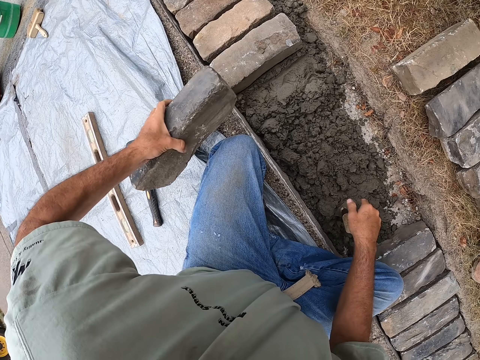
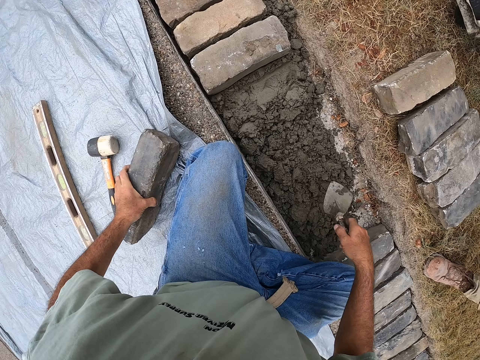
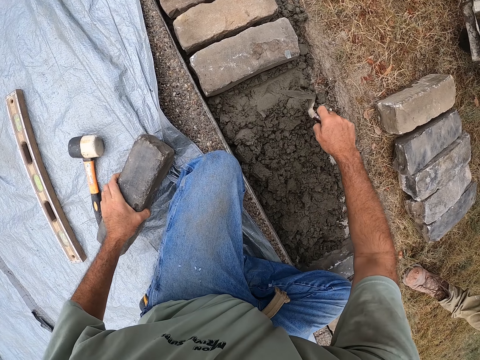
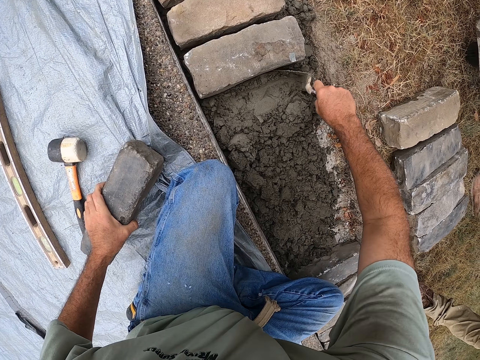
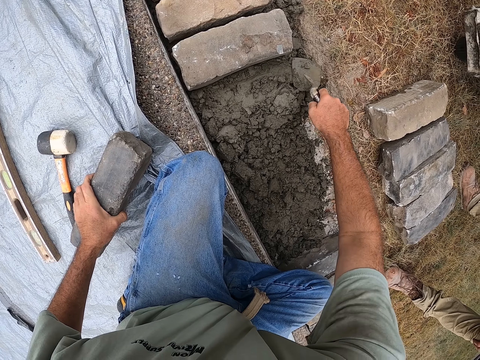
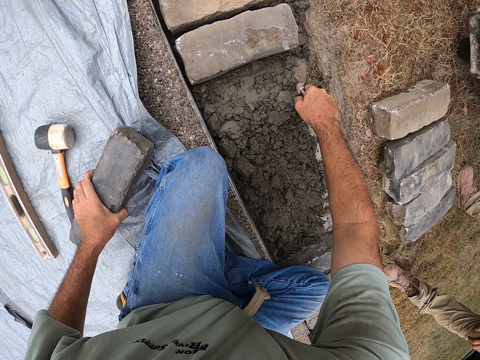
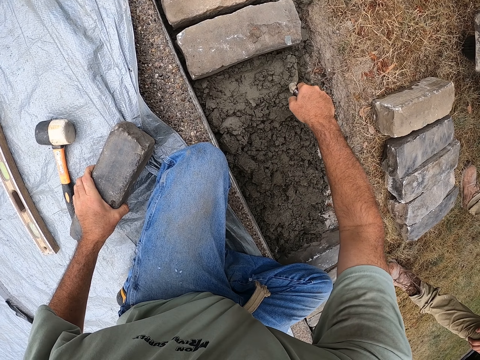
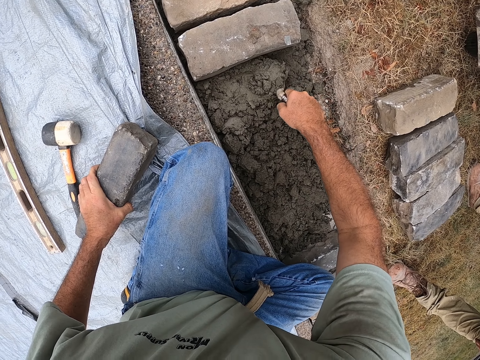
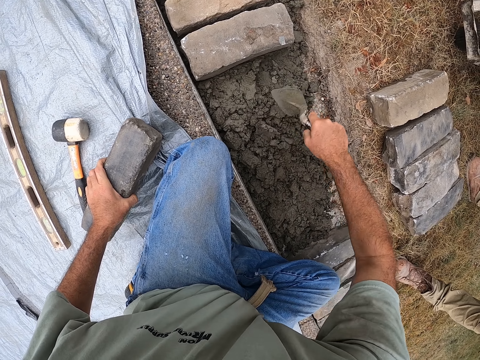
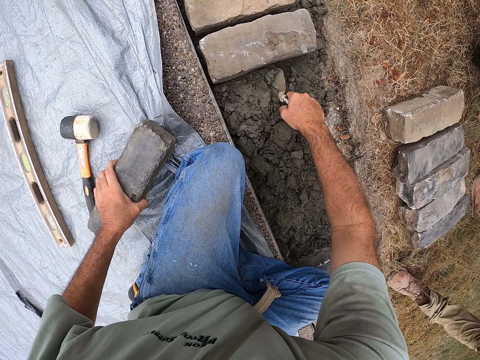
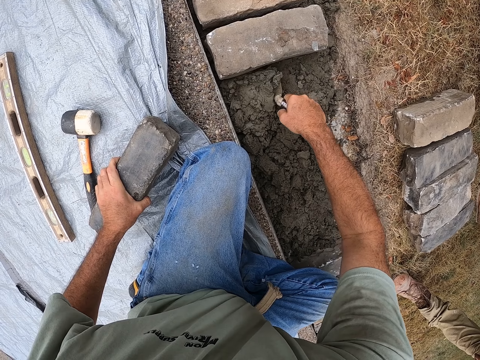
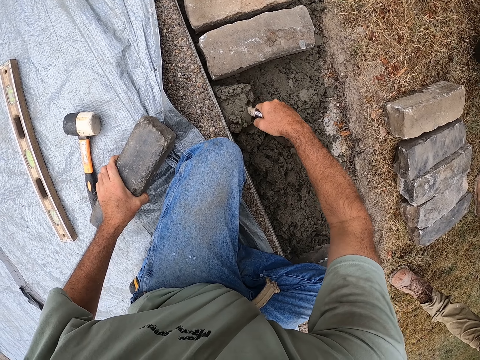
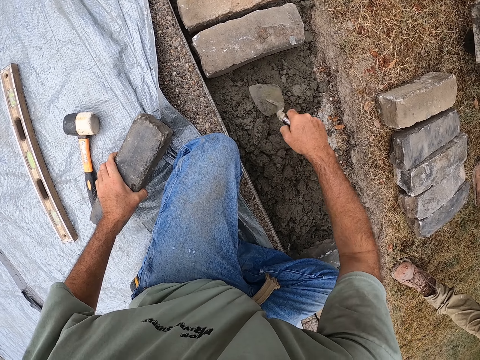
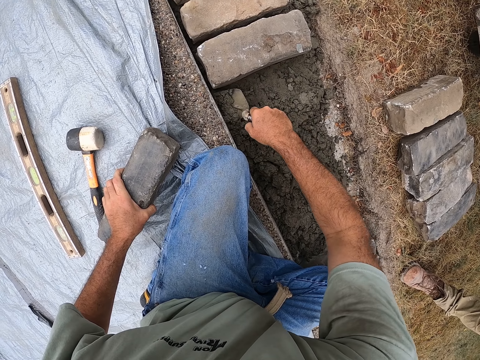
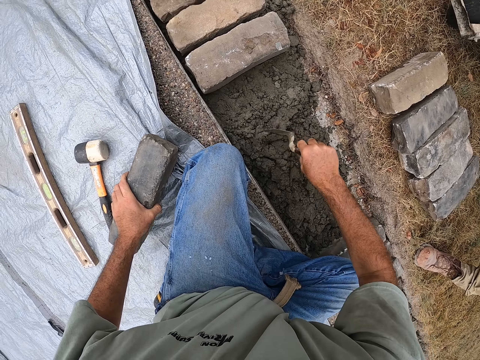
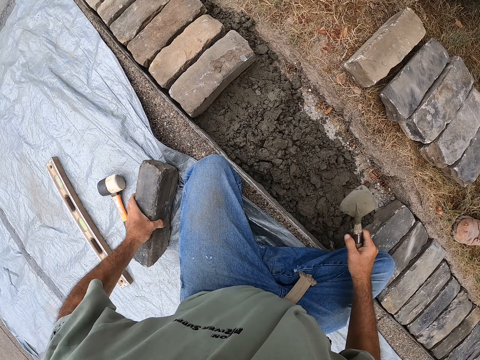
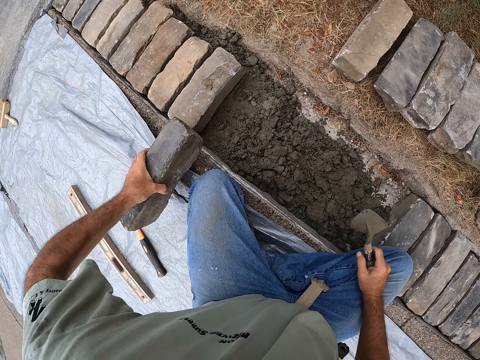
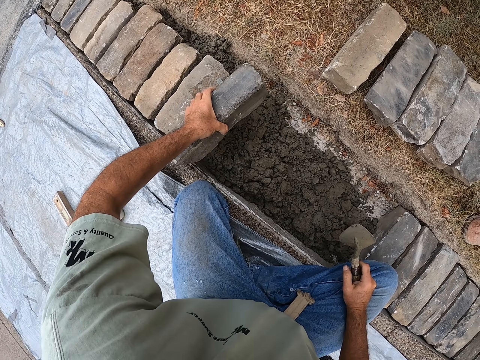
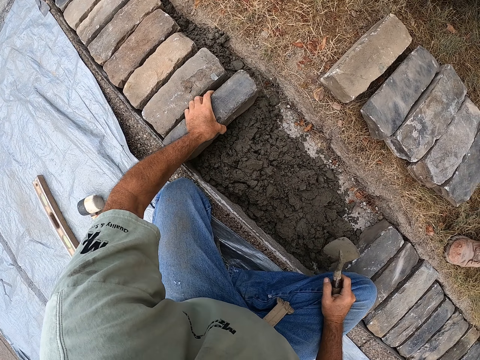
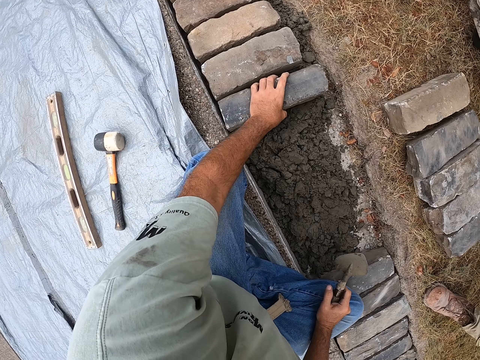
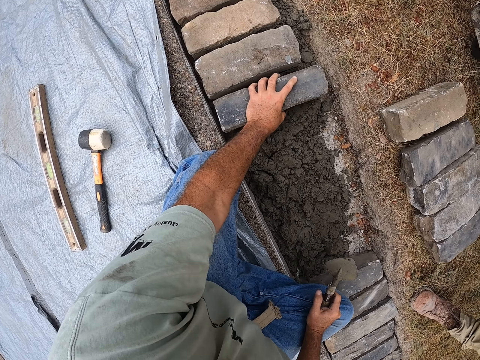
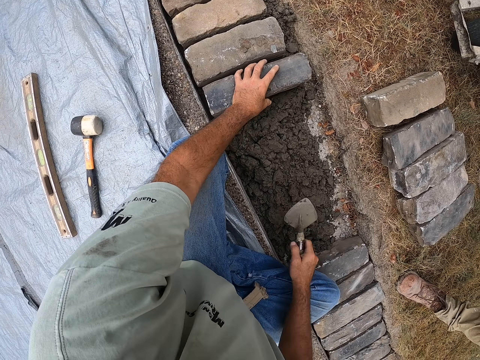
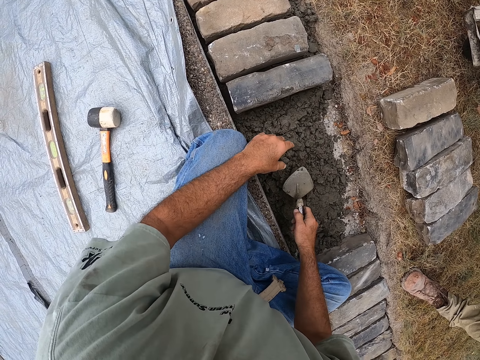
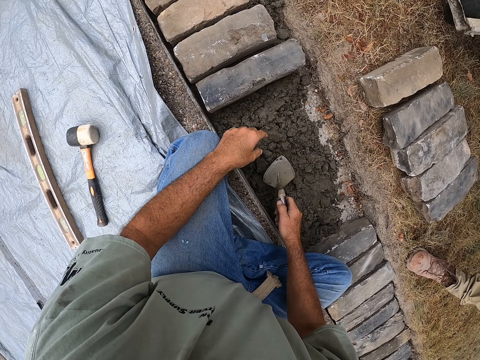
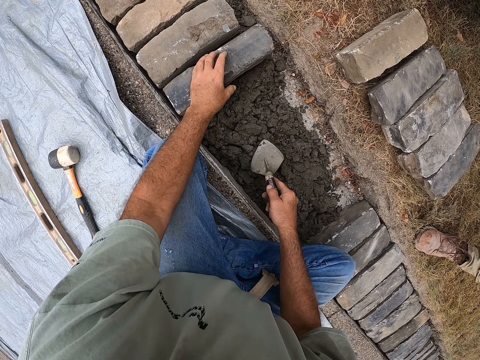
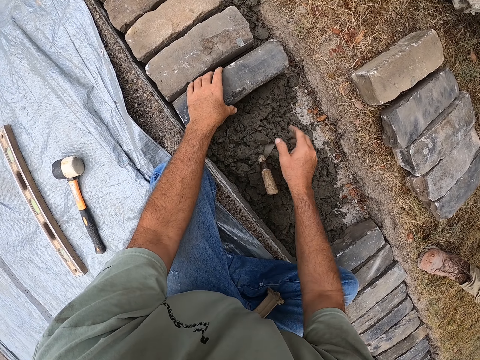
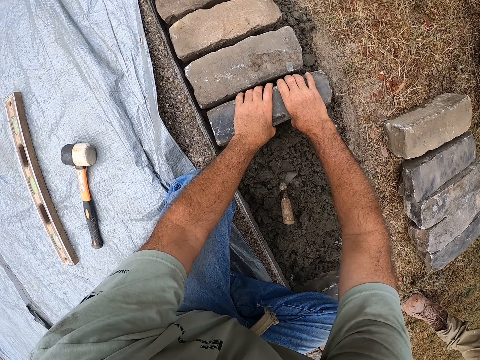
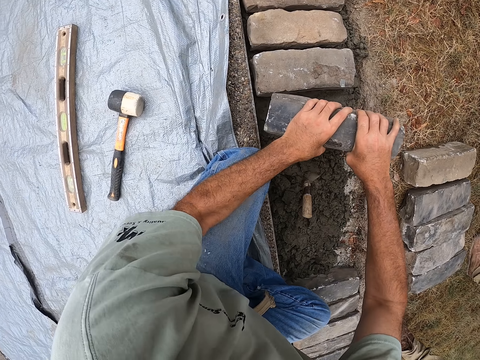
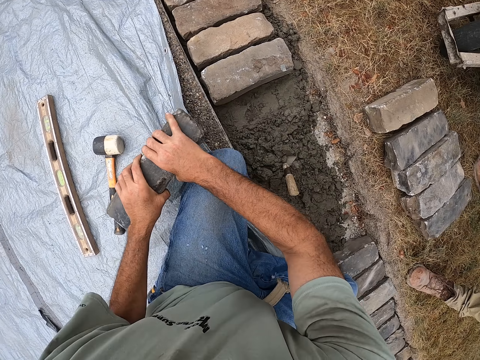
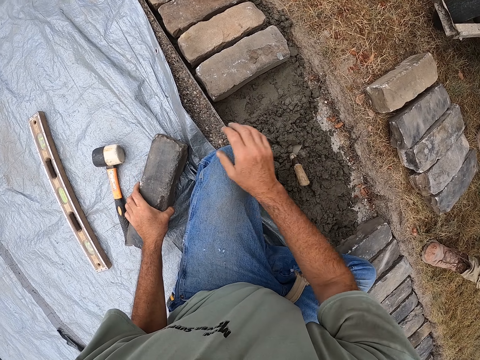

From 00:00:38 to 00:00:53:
The camera wearer removes the brick or stone from a ditch. They pick the trowel from the ground. They place the stone on the sack. They spread the mortar or cement with the trowel in the ditch. They scoop the cement with the trowel. They pick the stone on the ground. They hold the trowel. They put the brick in the ditch. They remove a hand from the stone. They stare at the brick in the ditch. They hold the stone. They stick the trowel on the cement. They remove the brick from the ditch. They carry the stone and place the stone on the sack.

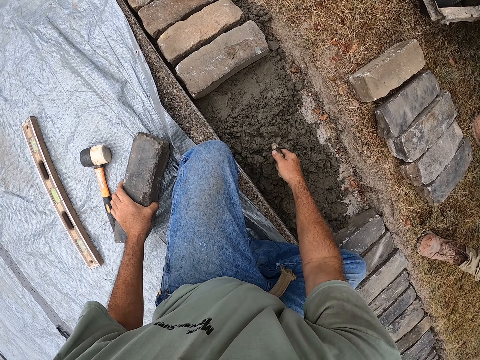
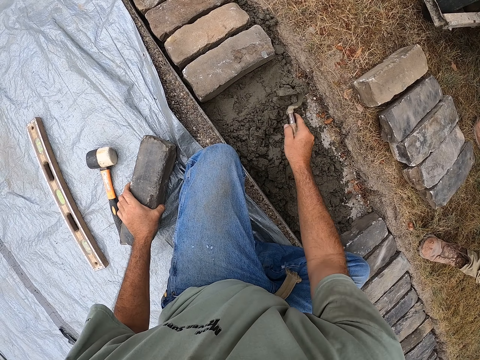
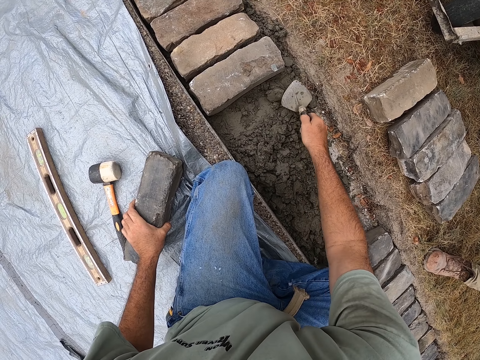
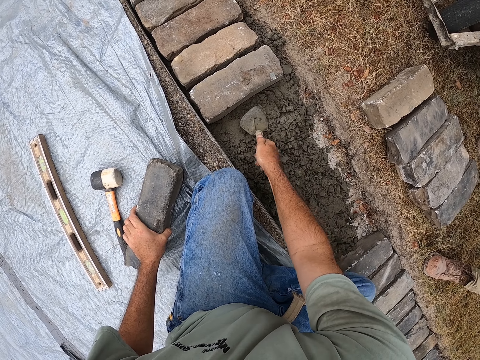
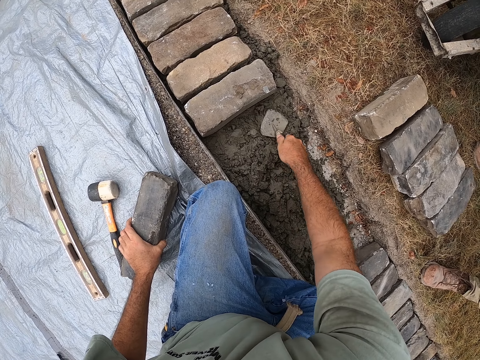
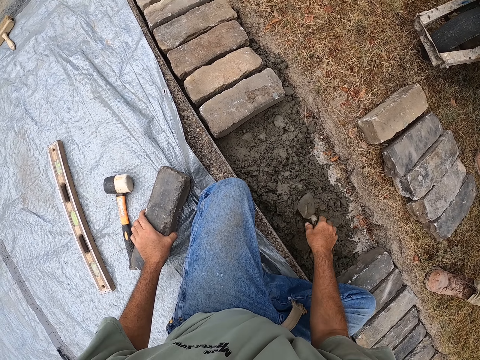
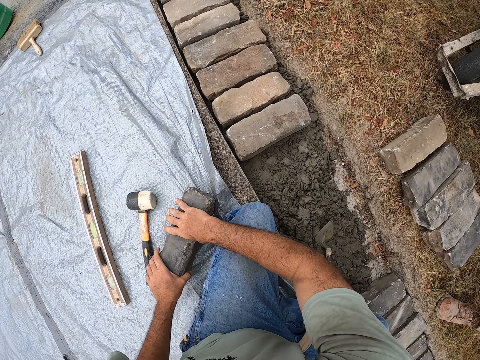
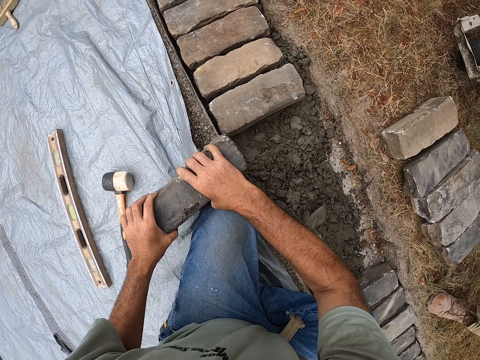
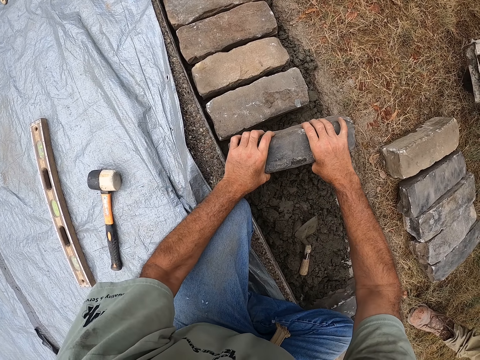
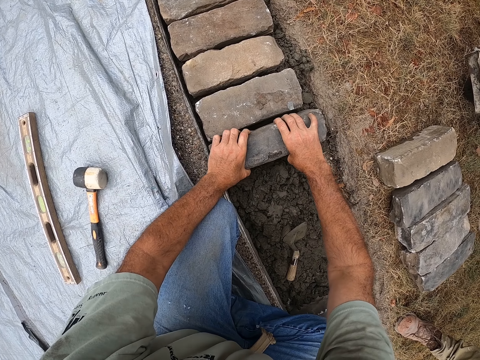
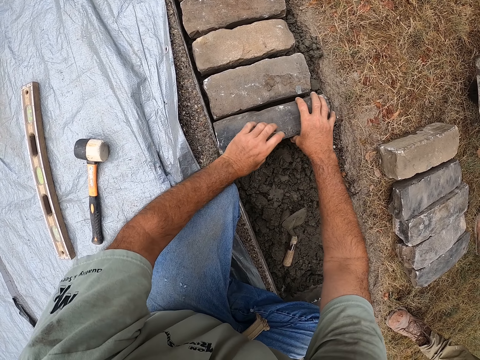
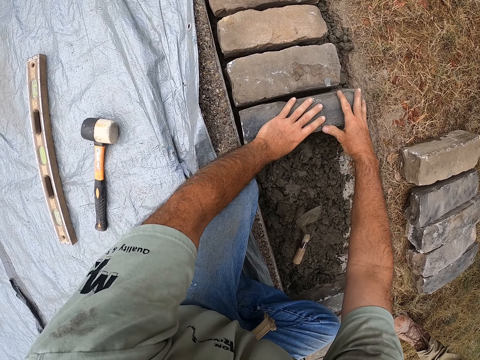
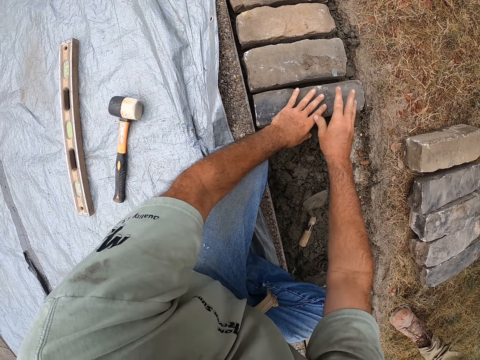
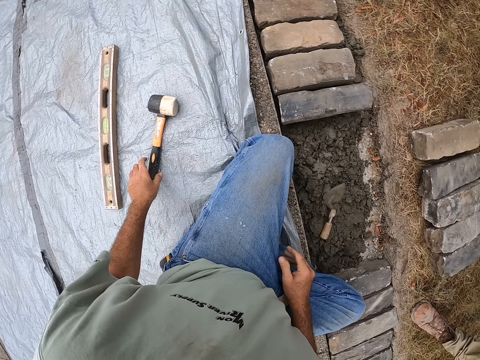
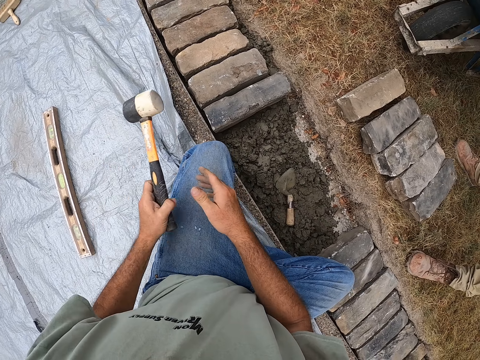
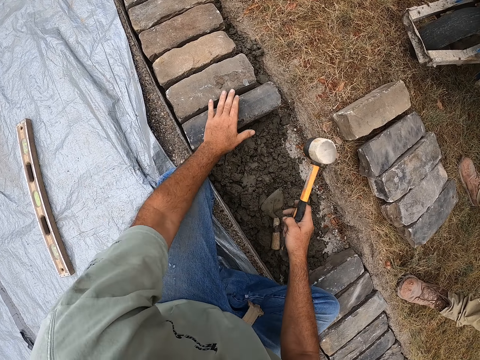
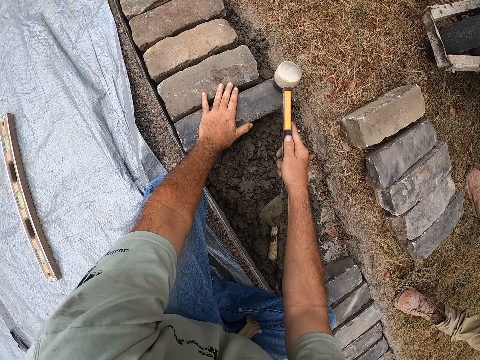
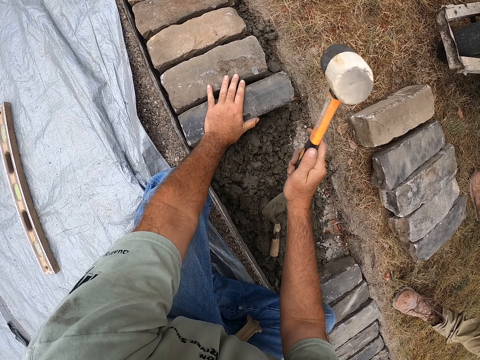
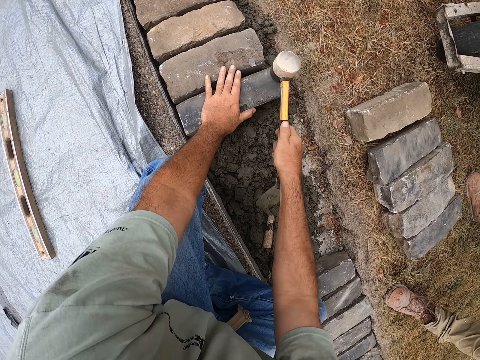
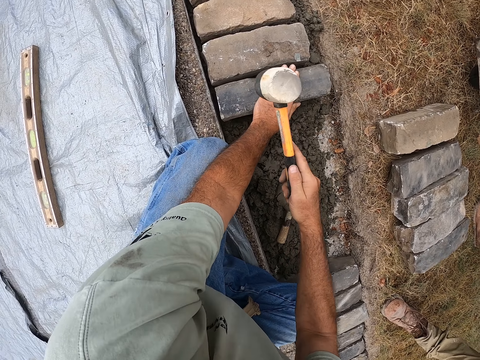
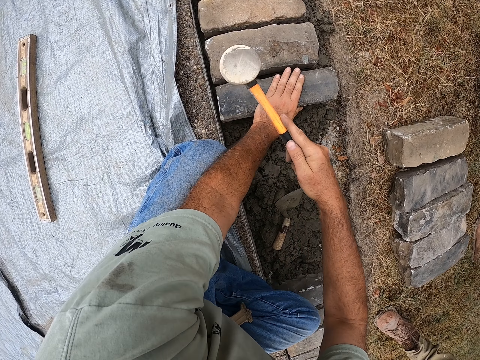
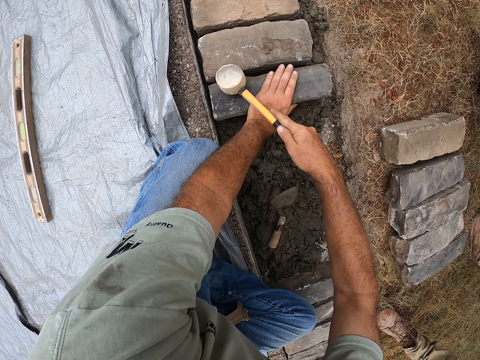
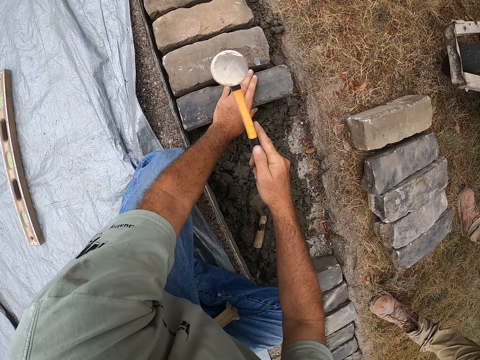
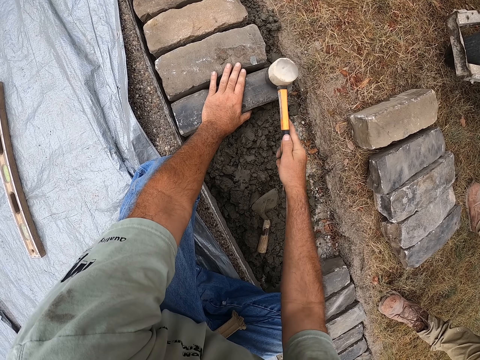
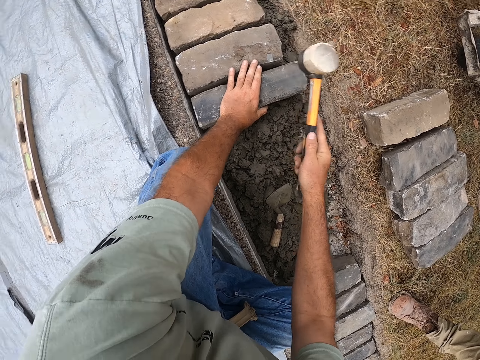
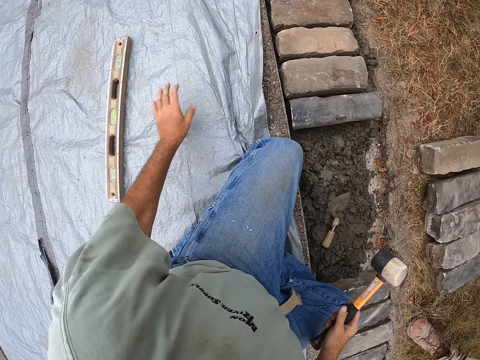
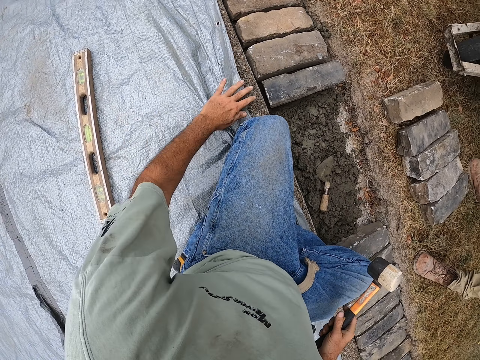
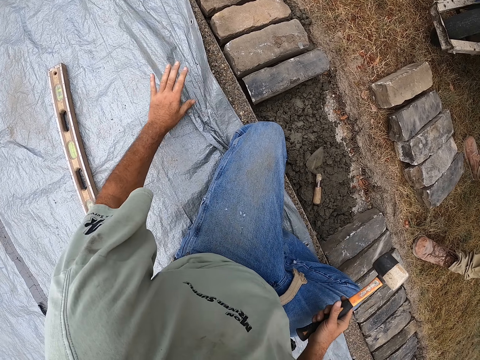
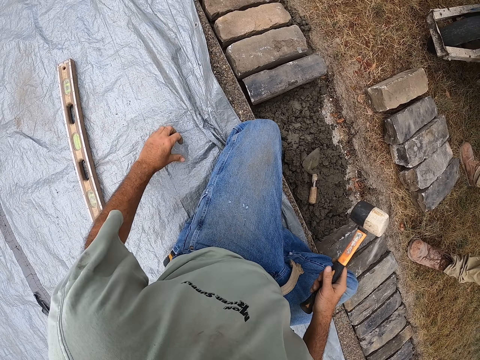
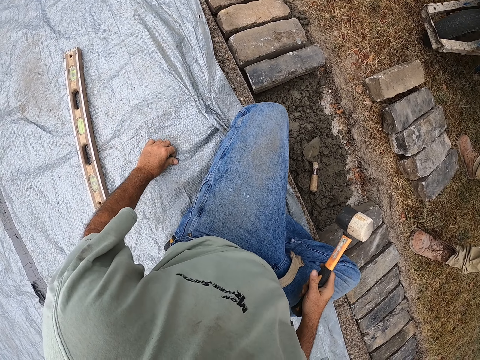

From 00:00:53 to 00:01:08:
The camera wearer removes a hand from the stone or brick. They pick the trowel from the cement or mortar. They spread the mortar with the trowel in a ditch. They scoop the cement with the trowel. They place the trowel on the ground and pick the stone from the sack. They place the sack on the ground. They put the brick in the ditch. They remove a hand from the stone. They pick up a rock hammer from the ground. They change the hammer from the left to the right hand. They place a hand on the stone. They hit the brick with the rock hammer in the ditch. They remove a hand from the stone. They stare at the brick in the ditch. They place a hand on the sack.
